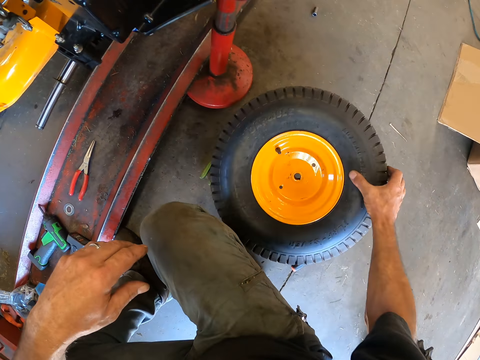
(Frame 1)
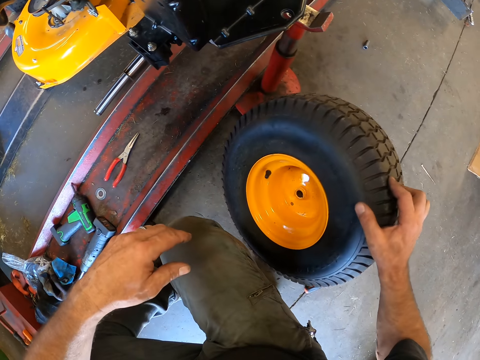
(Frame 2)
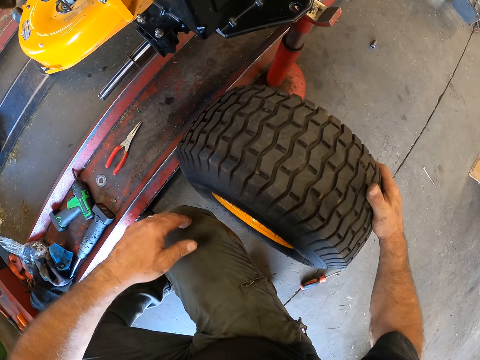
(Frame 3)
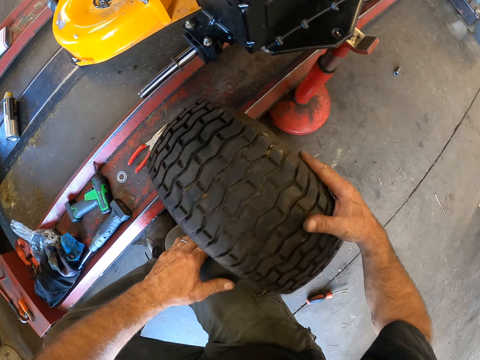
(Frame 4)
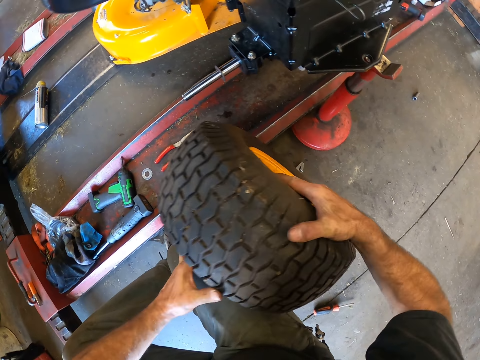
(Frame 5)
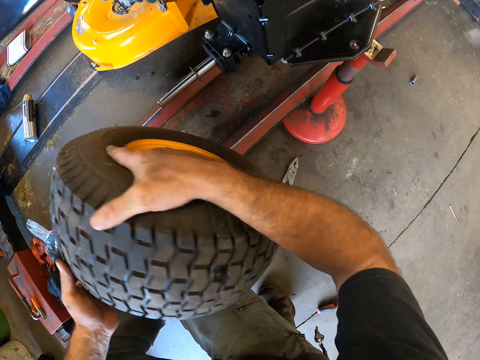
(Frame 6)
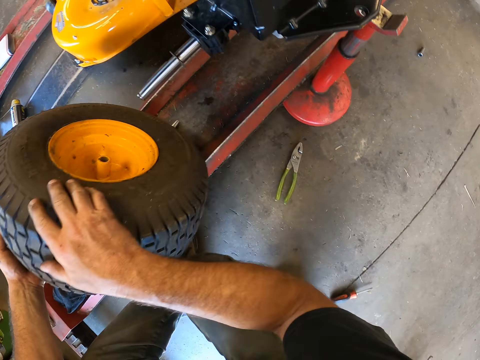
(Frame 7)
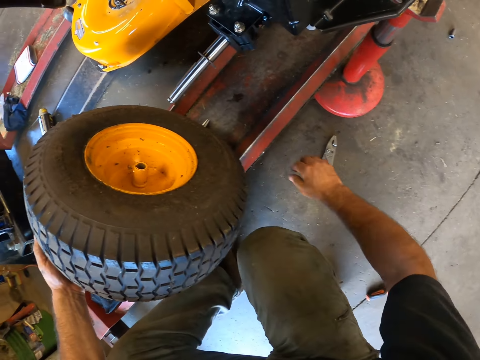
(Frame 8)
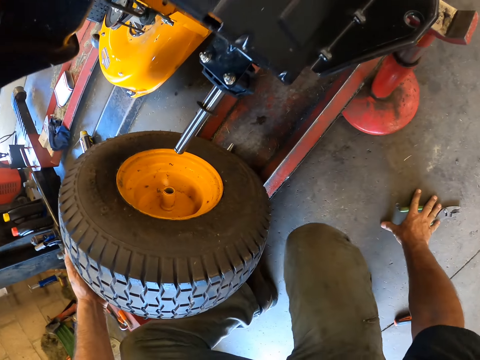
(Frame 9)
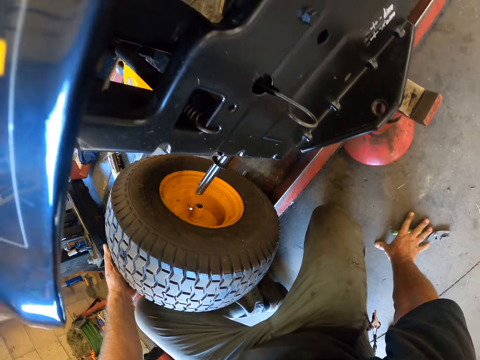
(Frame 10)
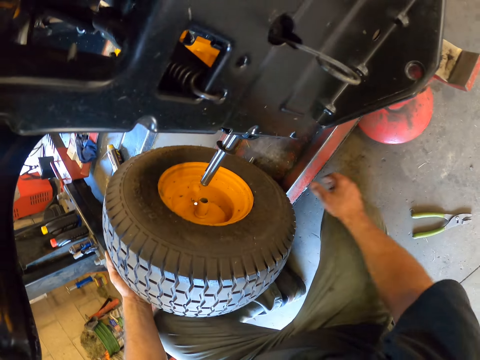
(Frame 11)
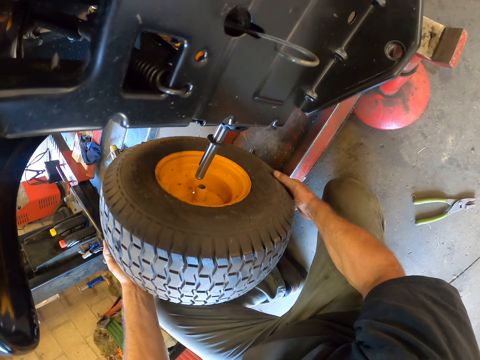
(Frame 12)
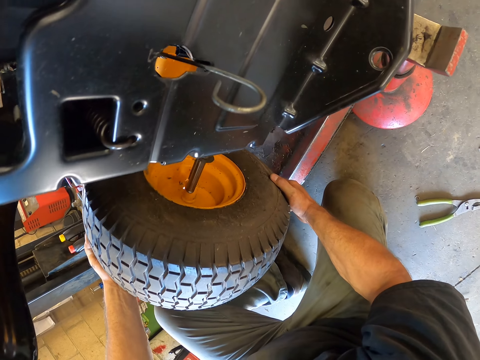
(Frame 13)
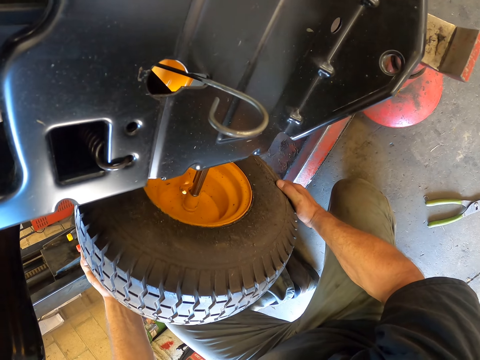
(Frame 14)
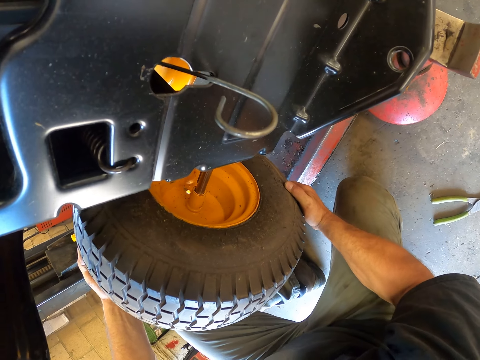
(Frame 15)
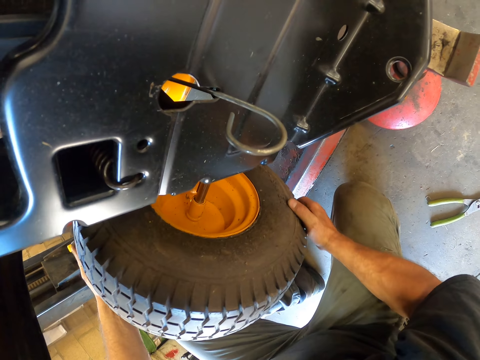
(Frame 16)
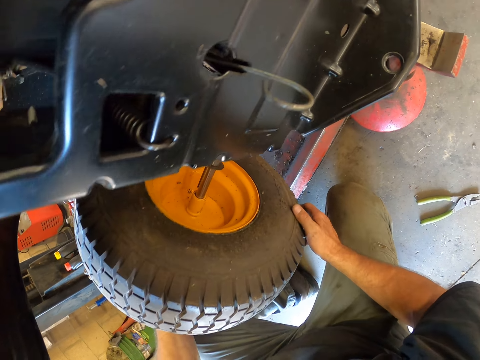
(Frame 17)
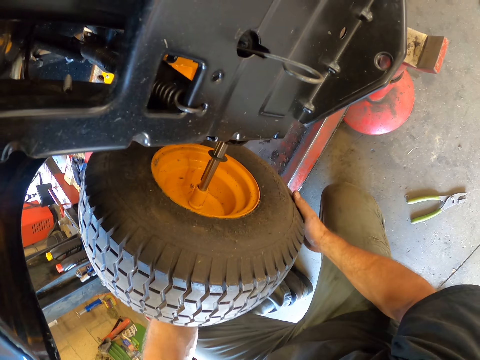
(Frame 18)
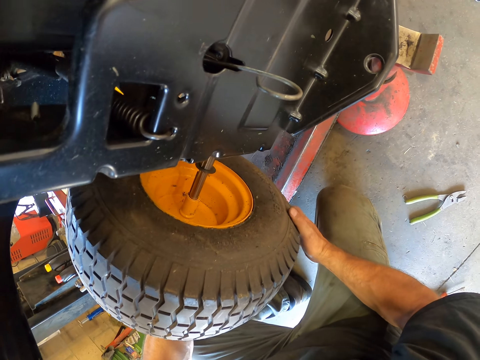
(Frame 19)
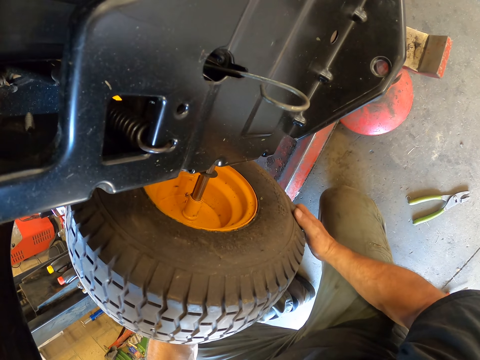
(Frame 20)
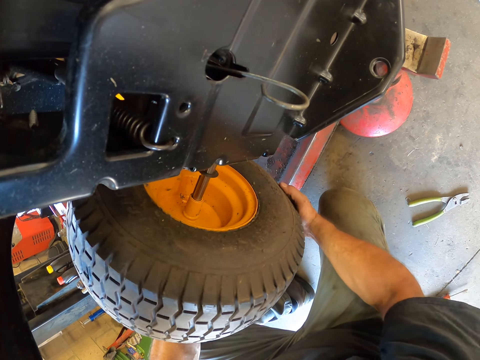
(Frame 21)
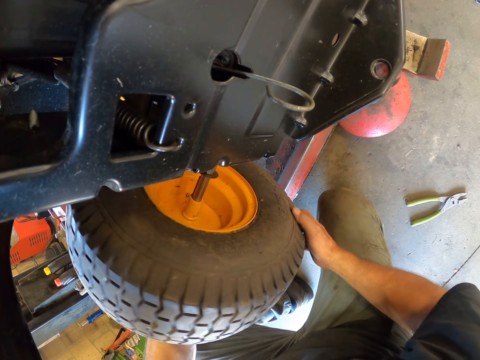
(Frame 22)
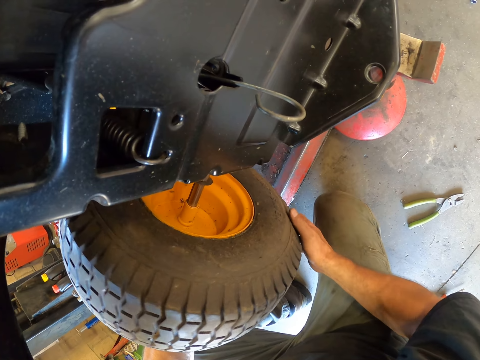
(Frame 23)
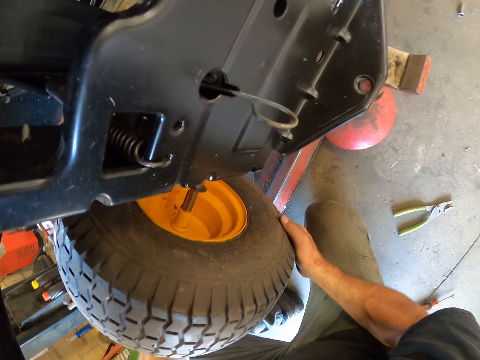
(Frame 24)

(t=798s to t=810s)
The camera wearer holds the tire. They take the tire. They hold the tire with both hands. They move the pliers on the floor. They lift the tire. They fix the tire on the metal rod.

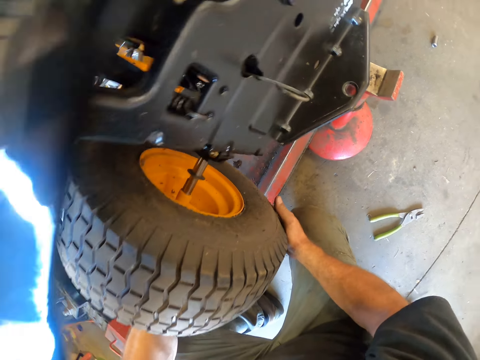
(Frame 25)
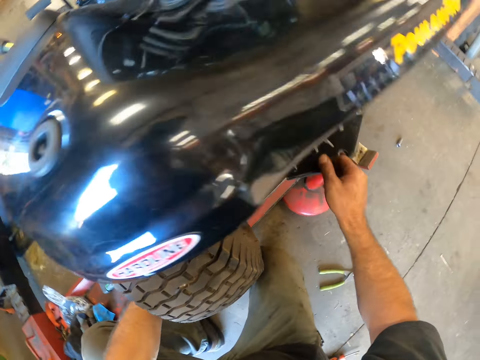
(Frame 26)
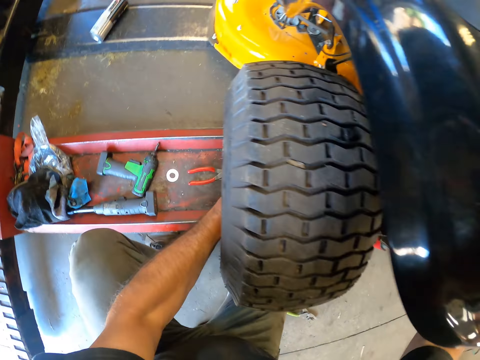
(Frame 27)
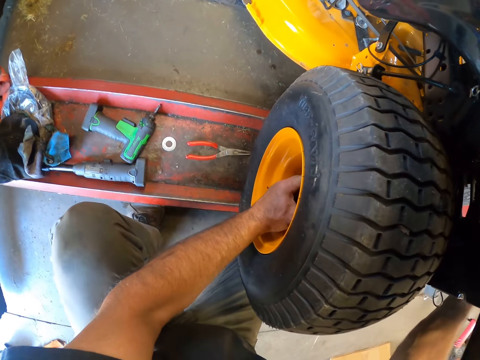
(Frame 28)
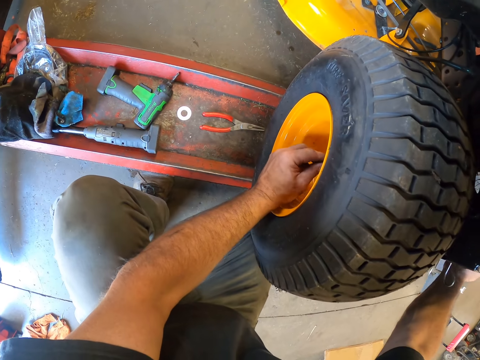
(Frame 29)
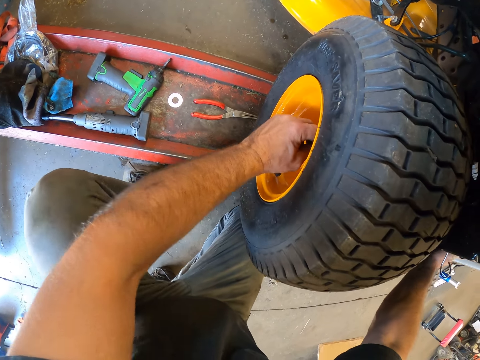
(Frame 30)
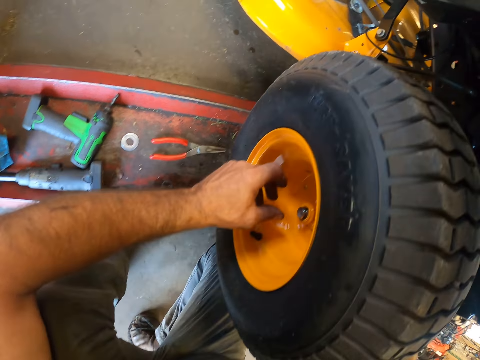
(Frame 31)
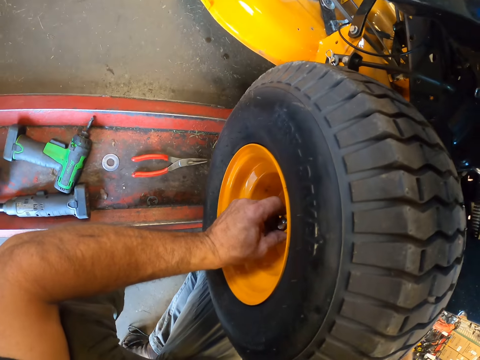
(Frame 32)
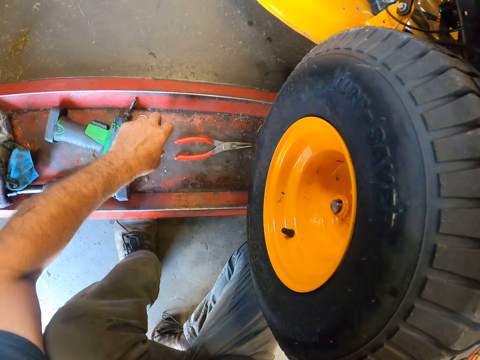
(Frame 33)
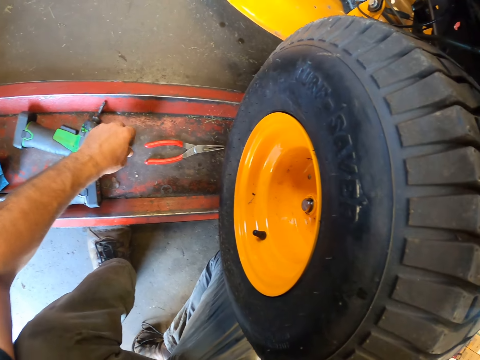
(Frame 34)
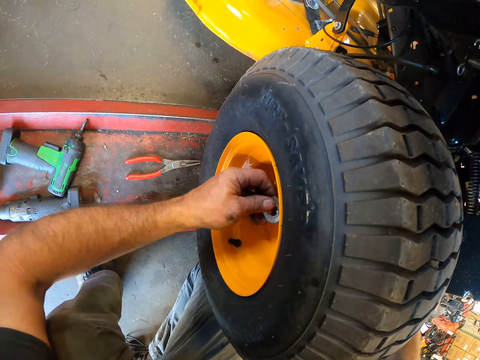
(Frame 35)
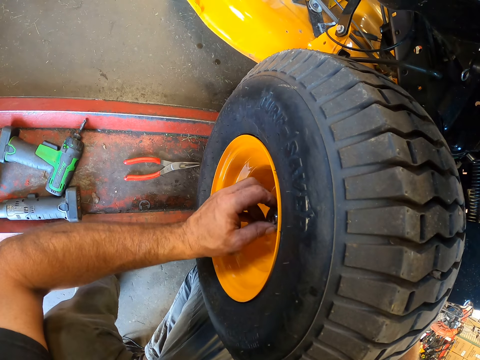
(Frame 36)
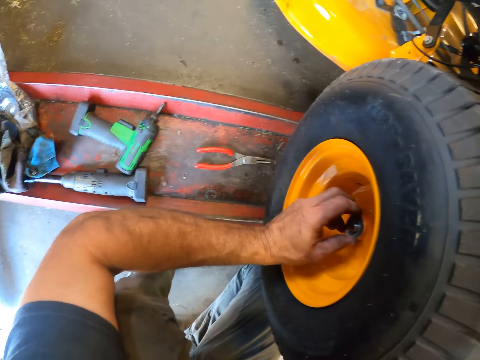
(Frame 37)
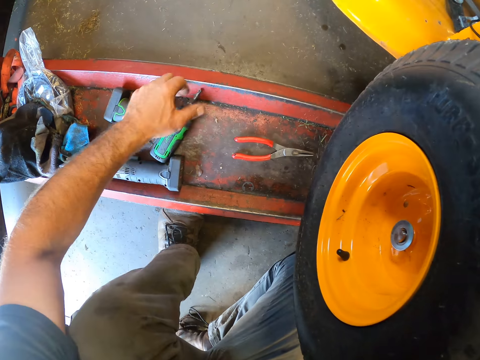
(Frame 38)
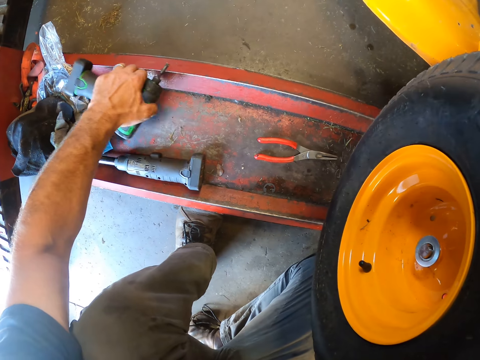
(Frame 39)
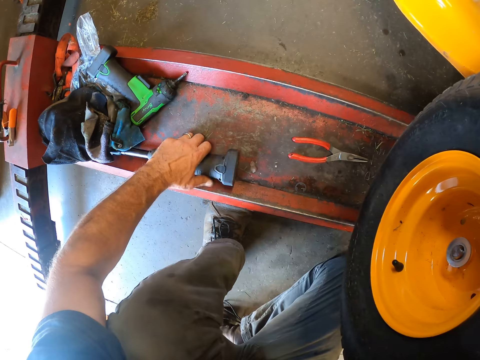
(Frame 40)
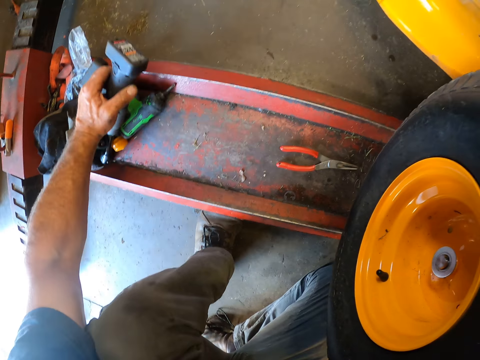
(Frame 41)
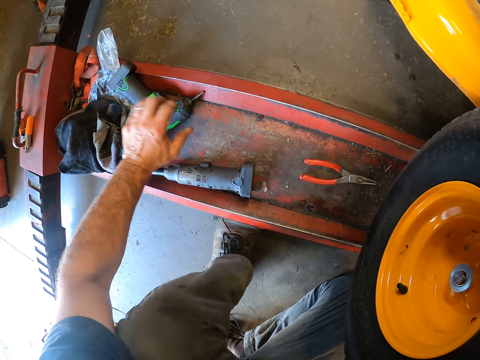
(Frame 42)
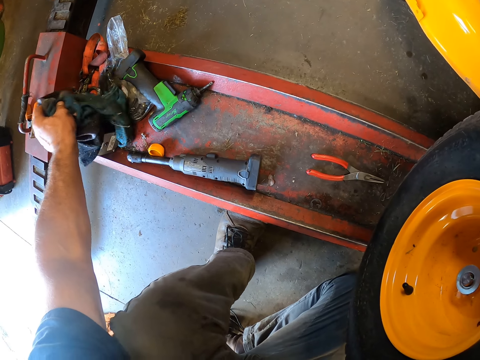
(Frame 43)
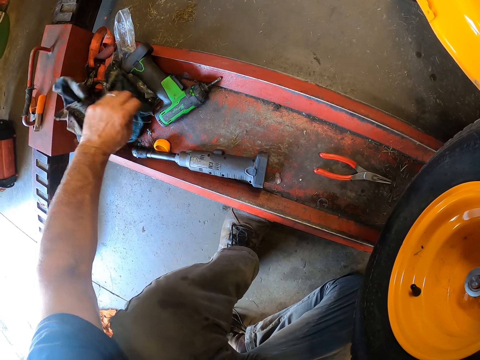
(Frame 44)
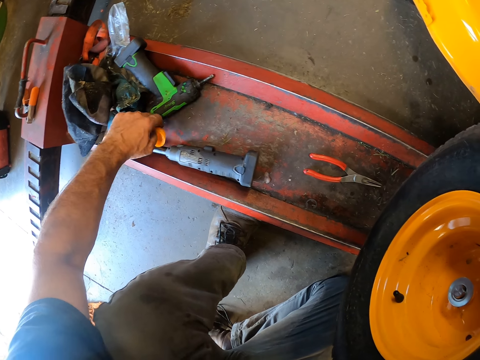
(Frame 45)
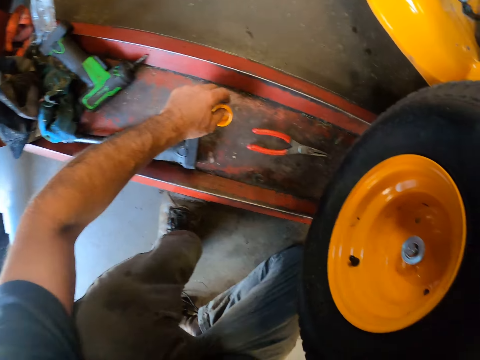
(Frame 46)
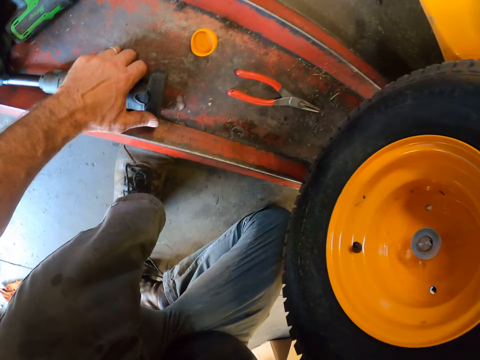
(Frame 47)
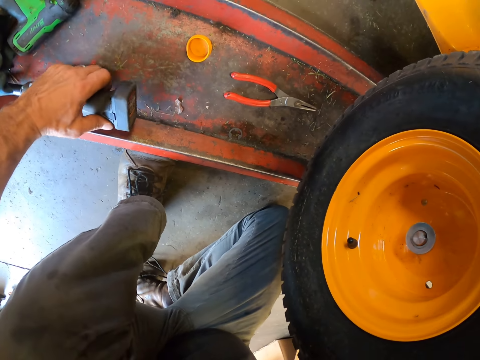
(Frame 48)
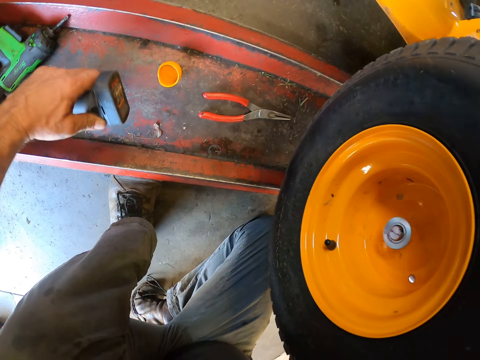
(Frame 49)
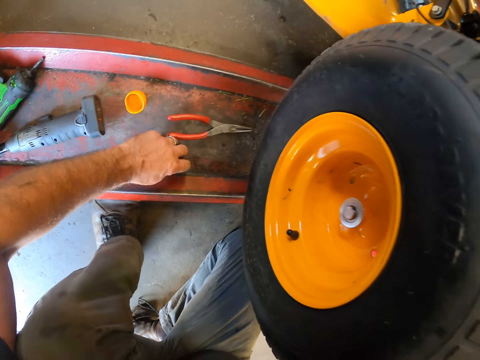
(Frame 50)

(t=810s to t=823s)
The camera wearer picks up the washer and attaches the washer to the metal rod. They move the drill. They hold the tool and put down the tool. They hold the cloth. They pick up the cap and put down the cap. They hold the tool and put down the tool.

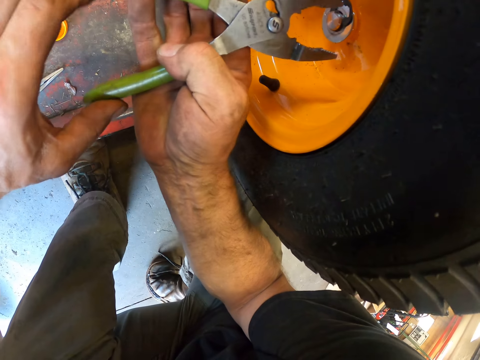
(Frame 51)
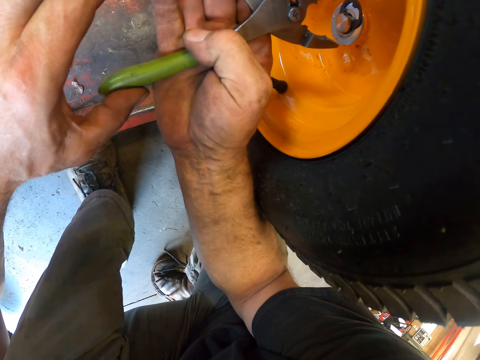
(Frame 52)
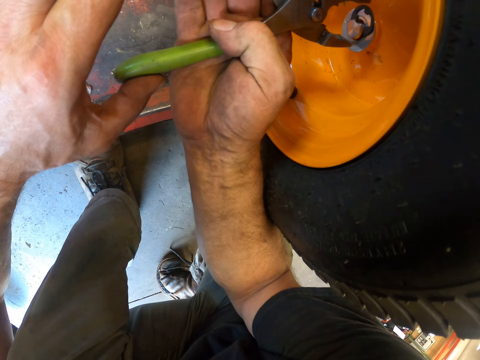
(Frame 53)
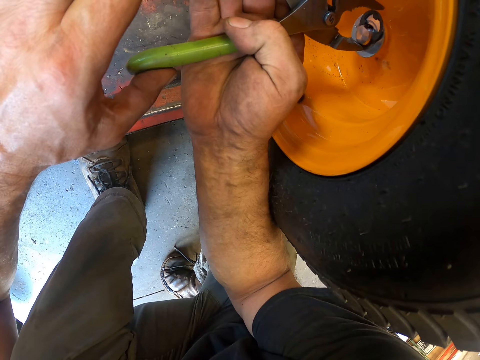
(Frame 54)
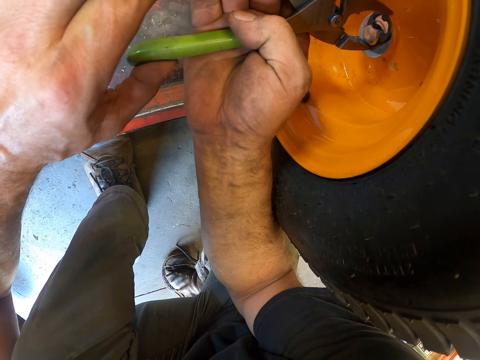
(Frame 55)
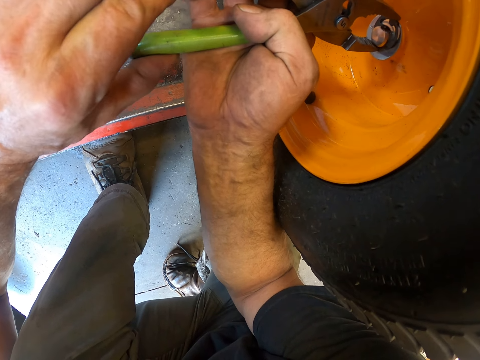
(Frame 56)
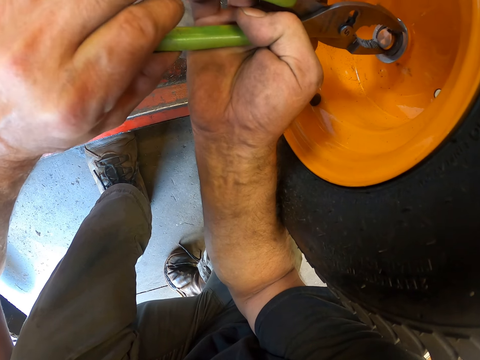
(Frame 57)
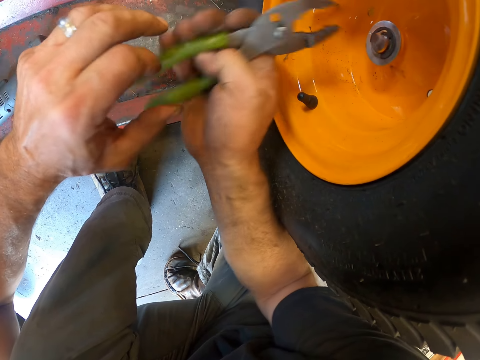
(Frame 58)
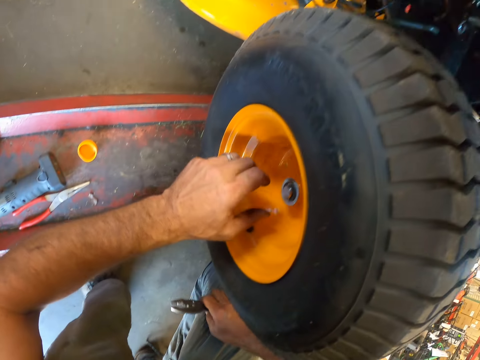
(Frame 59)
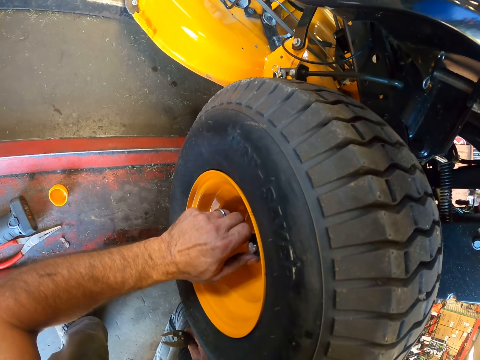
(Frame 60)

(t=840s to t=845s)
The camera wearer clamps the black plastic fastener onto the lug nut in the wheel with the hose clamp plier in both of his hands. He touches the lug nut in the wheel with his left hand. He holds the washers on the nut.
